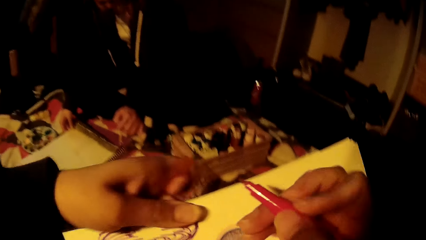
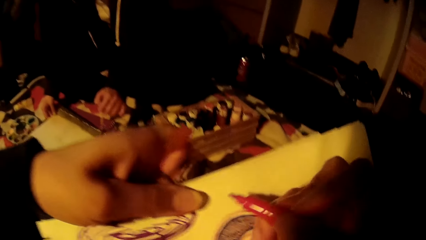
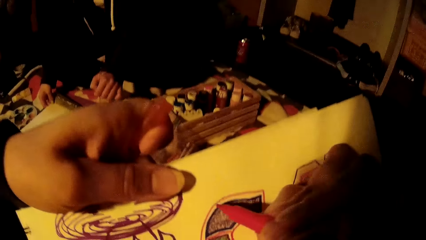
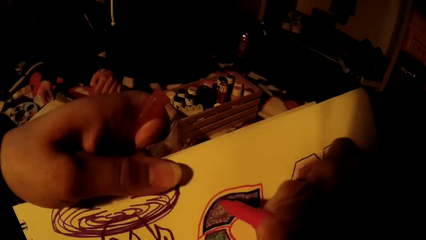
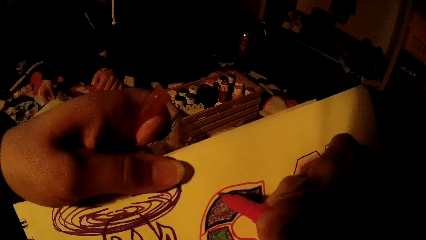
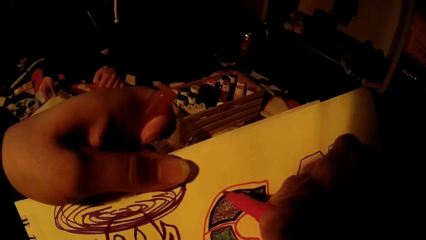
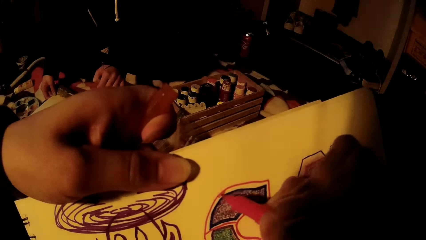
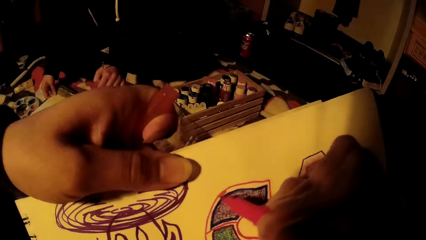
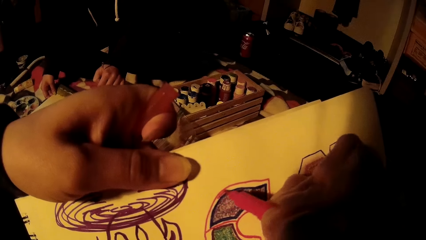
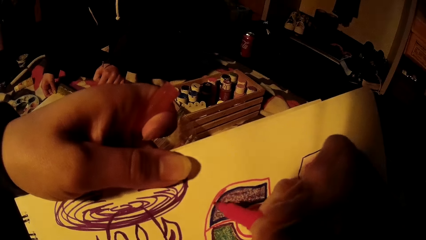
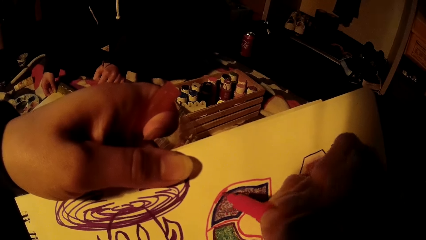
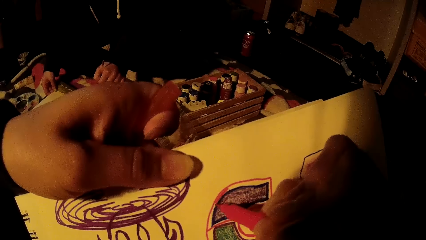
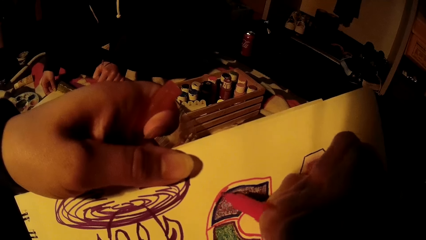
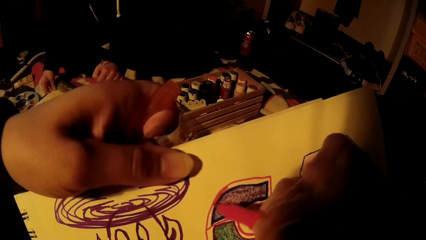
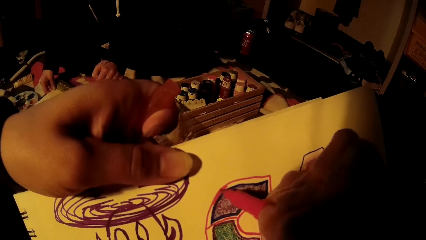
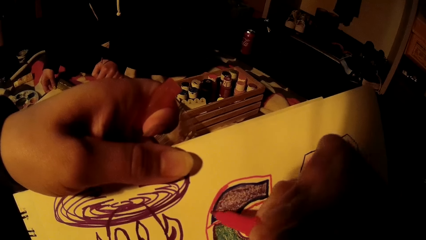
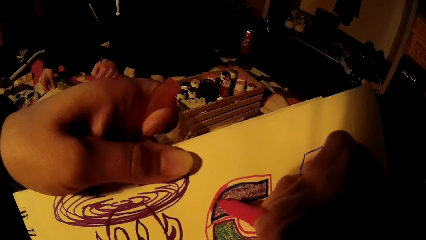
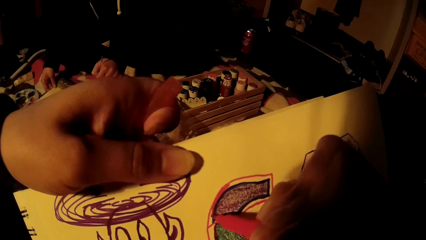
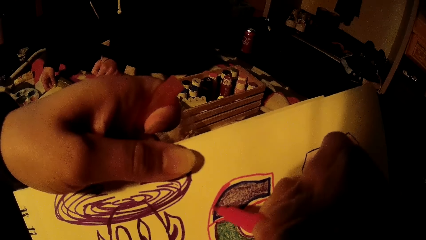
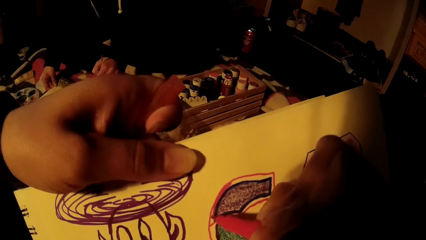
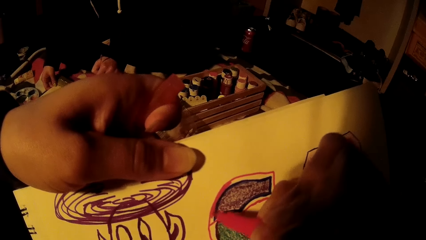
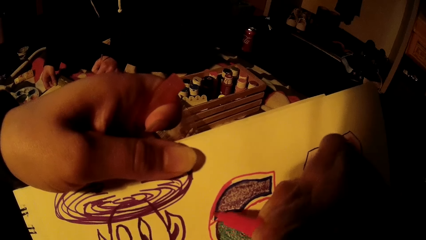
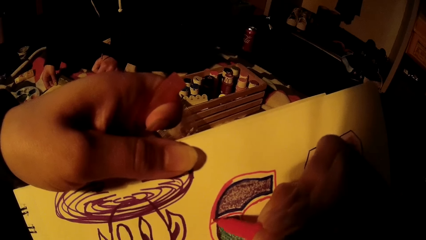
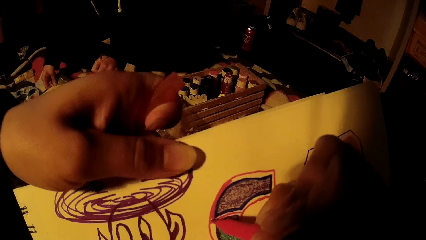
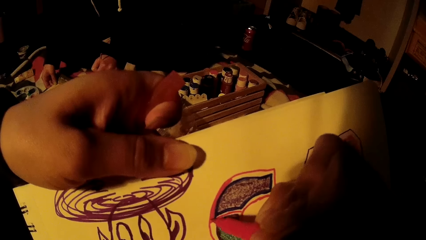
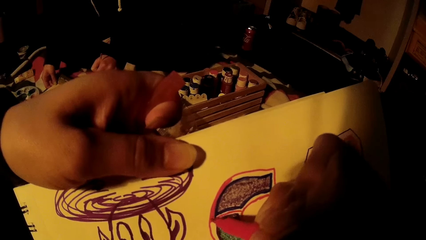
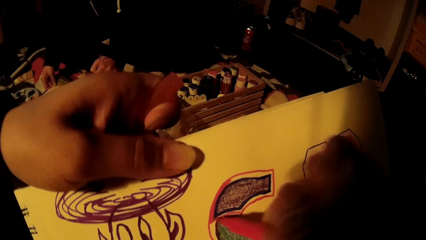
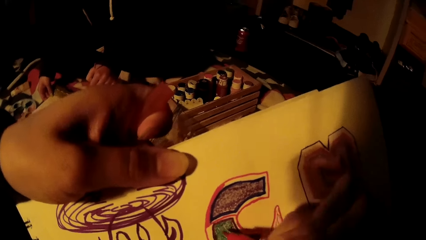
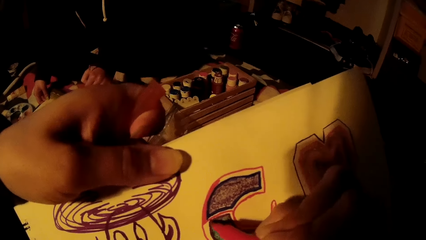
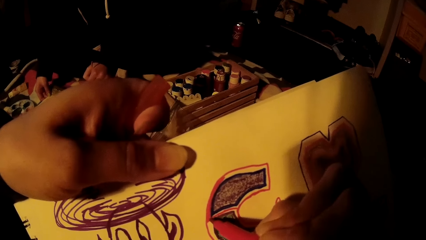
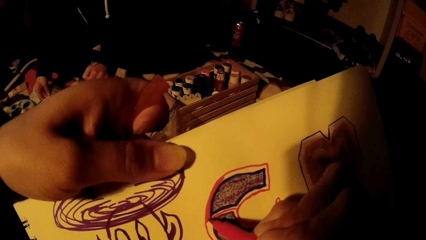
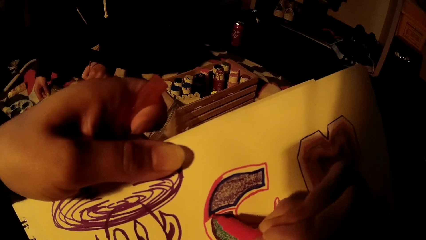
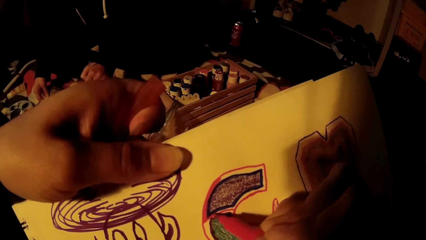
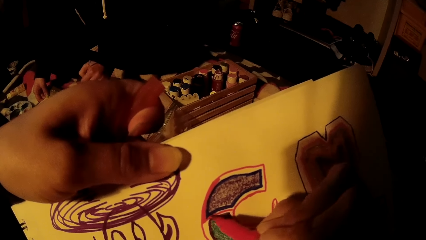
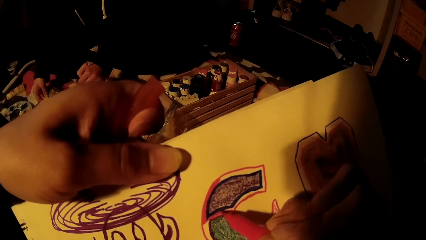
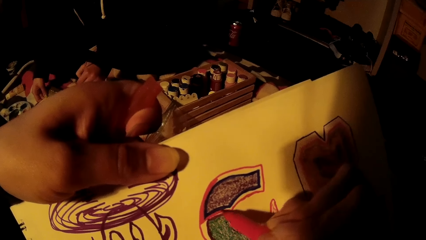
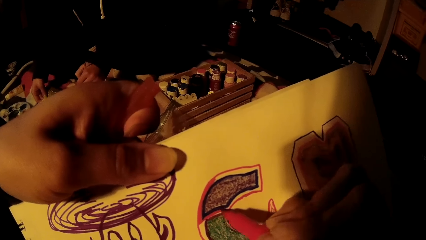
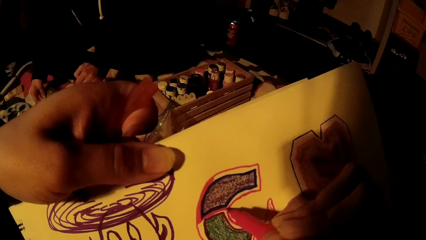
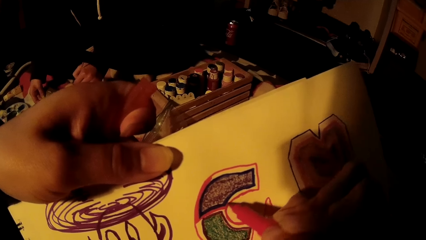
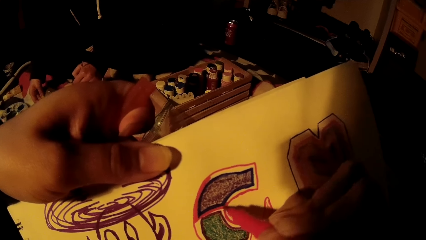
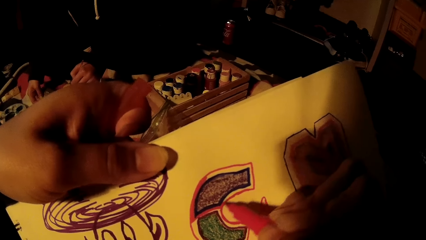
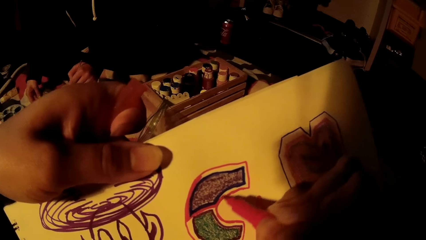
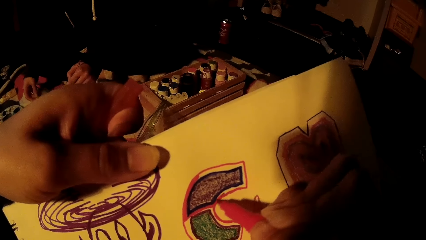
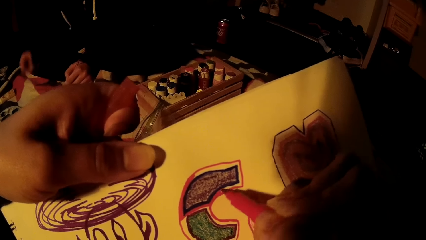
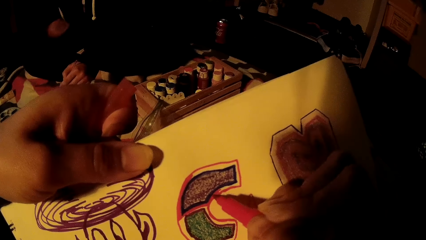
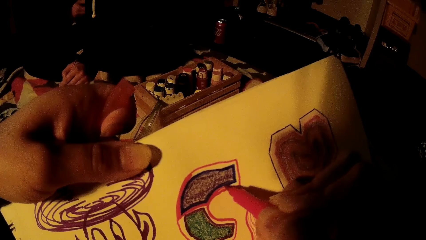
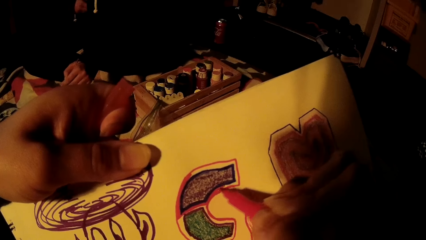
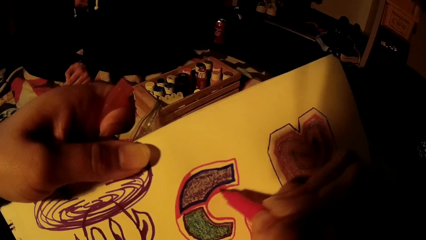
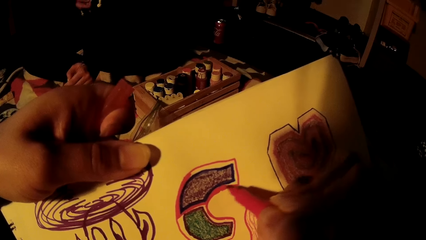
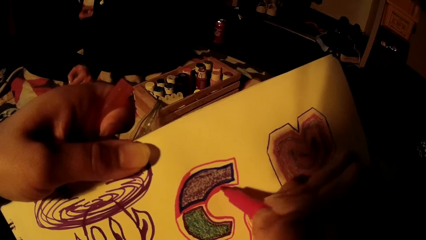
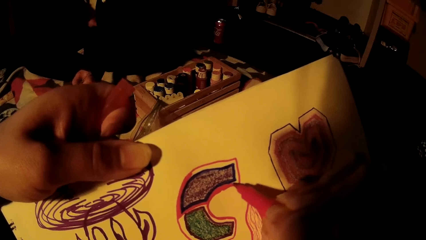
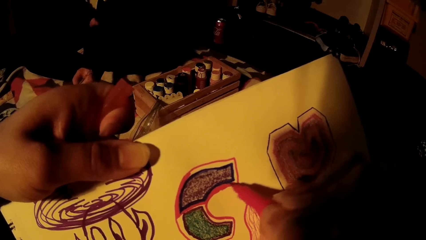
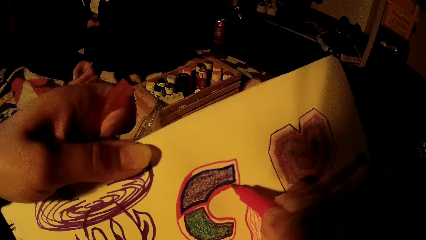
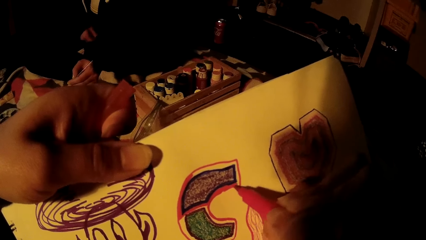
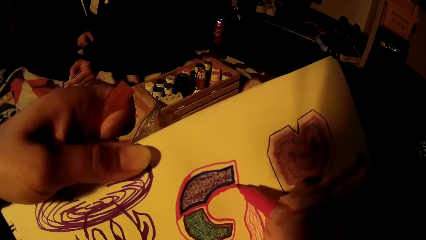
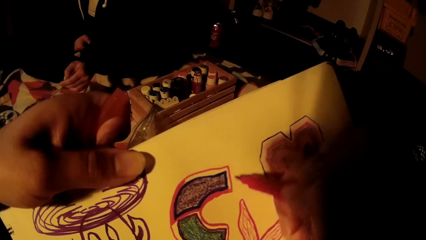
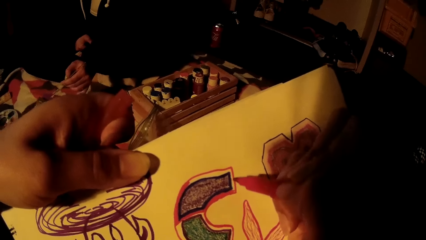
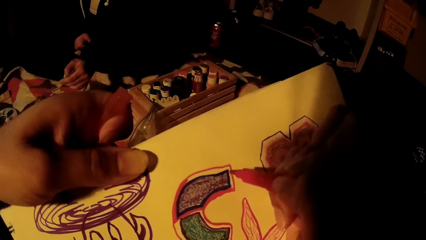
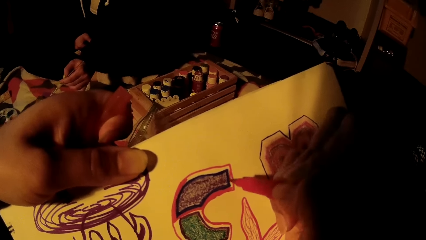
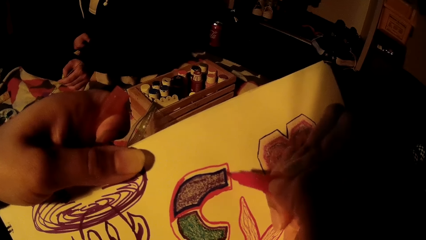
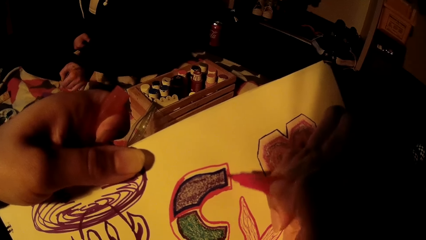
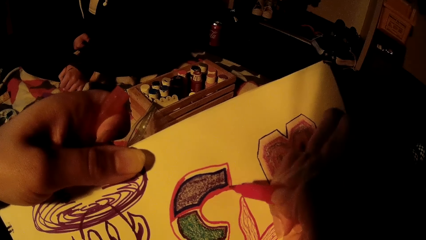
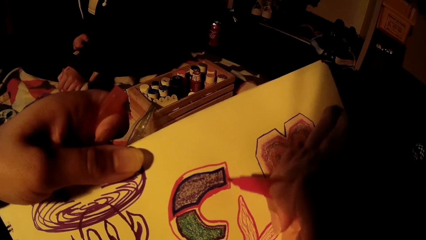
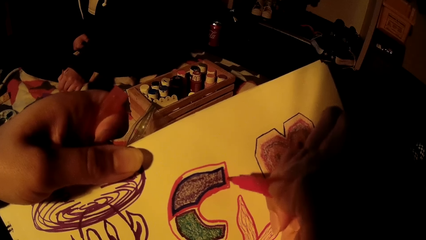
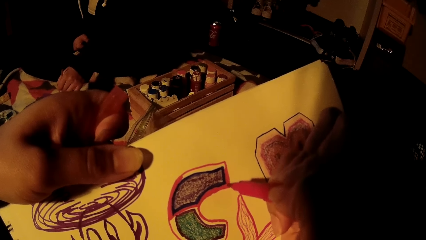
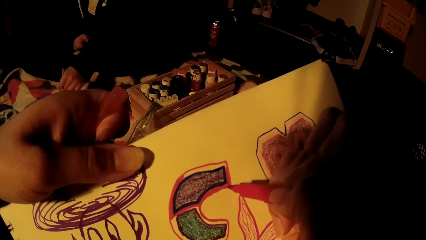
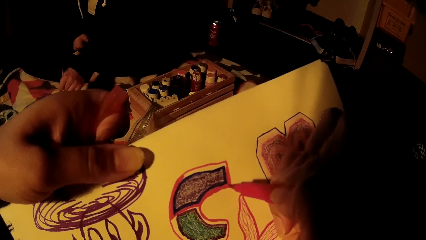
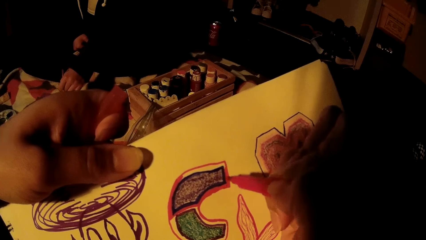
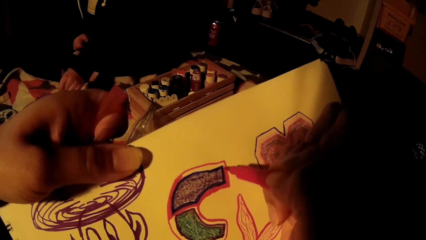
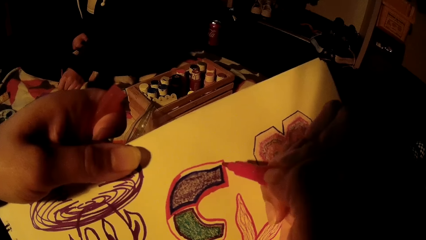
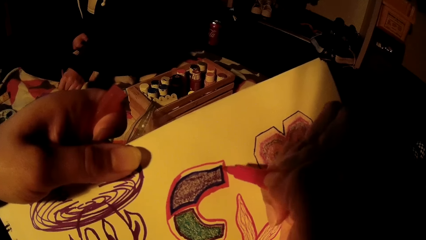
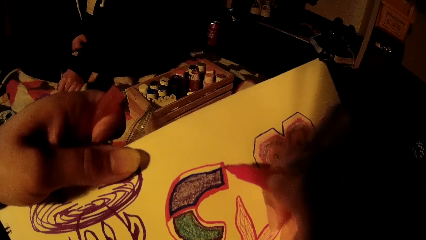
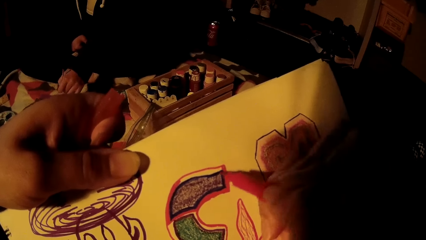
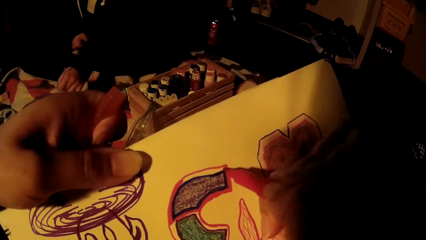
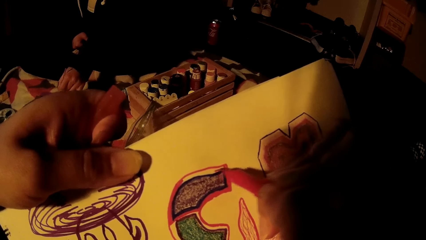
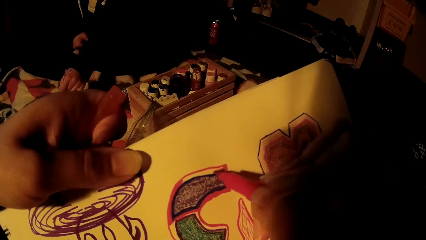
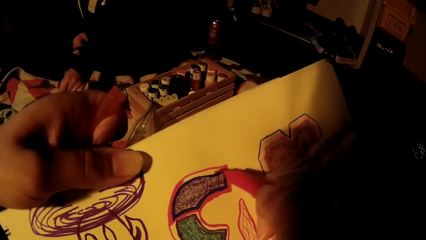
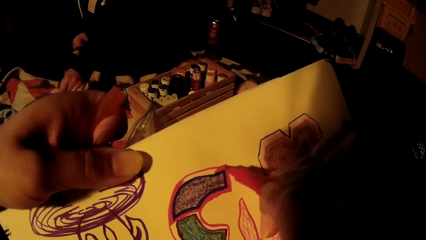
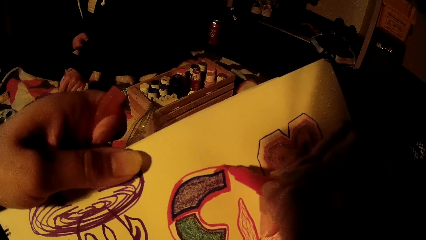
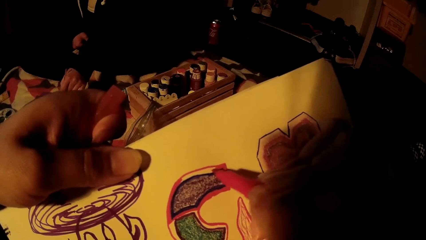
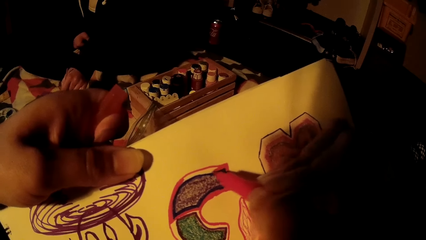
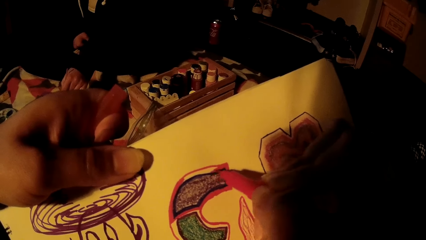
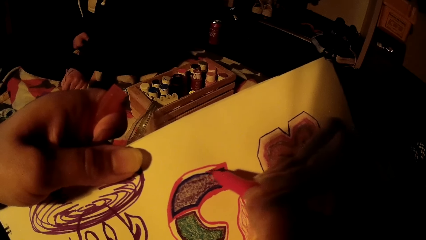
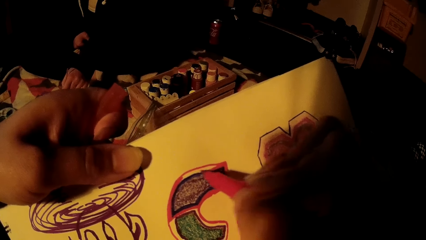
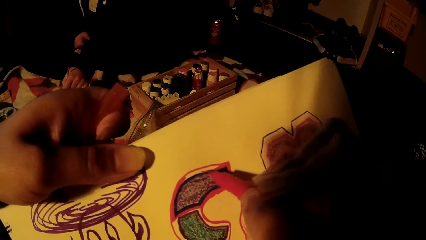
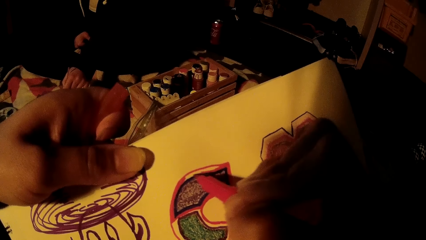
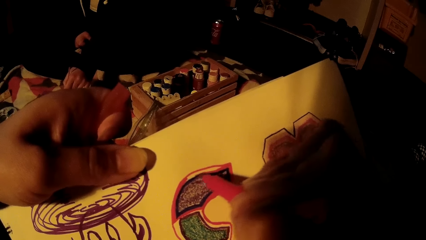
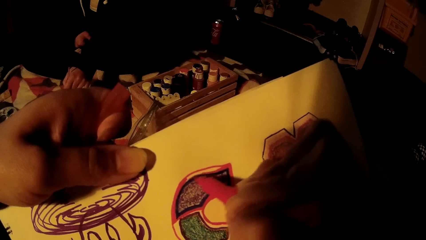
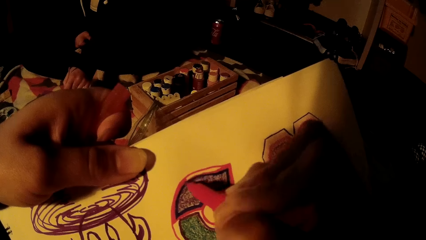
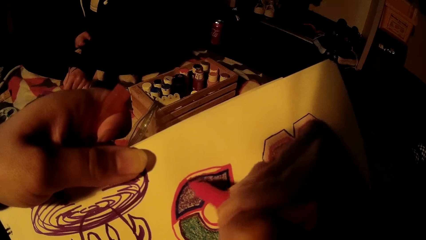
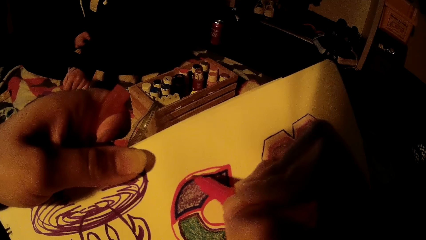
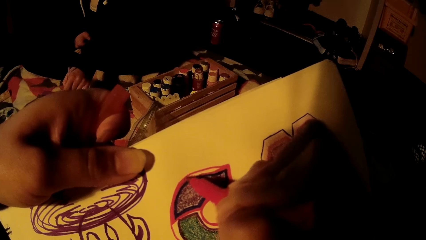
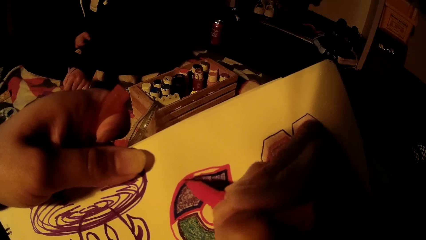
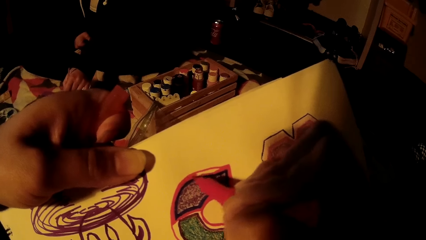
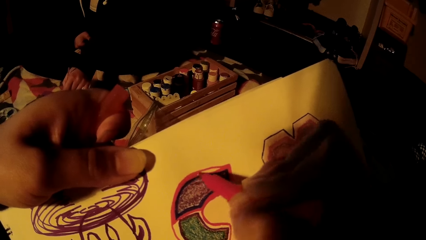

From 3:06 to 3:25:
The camera wearer lifts the art book to color the drawings. A person stops painting for a while. The person continues to paint.
